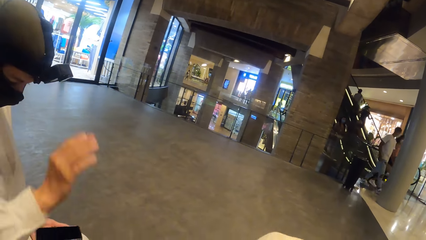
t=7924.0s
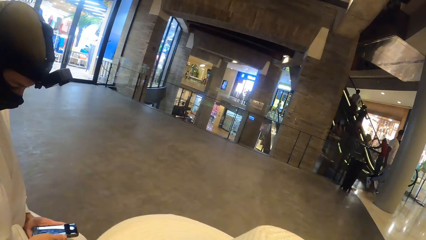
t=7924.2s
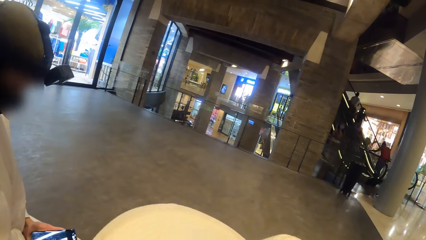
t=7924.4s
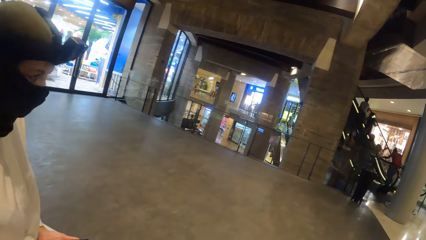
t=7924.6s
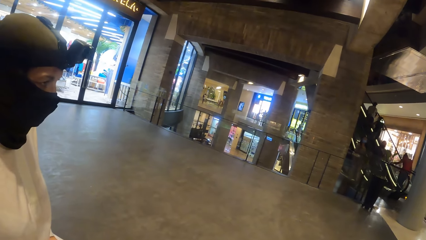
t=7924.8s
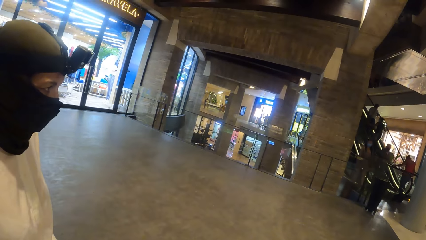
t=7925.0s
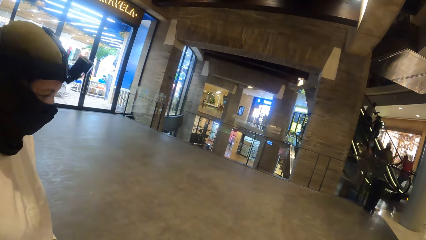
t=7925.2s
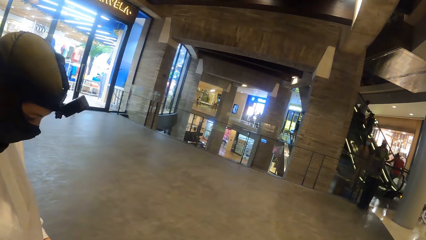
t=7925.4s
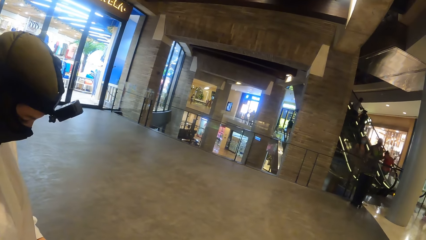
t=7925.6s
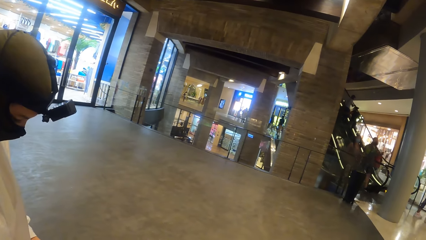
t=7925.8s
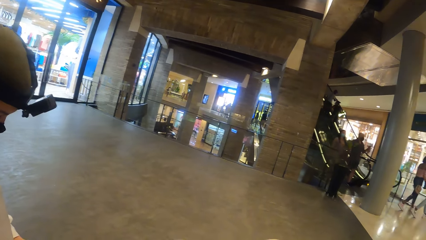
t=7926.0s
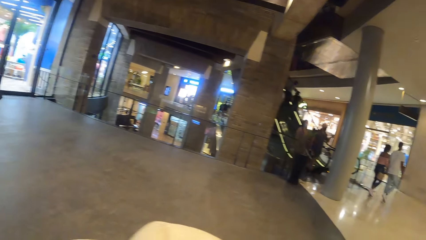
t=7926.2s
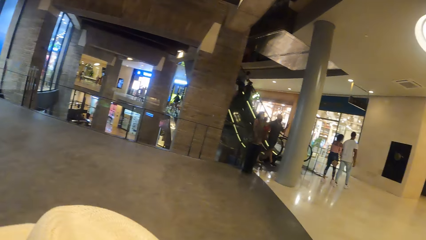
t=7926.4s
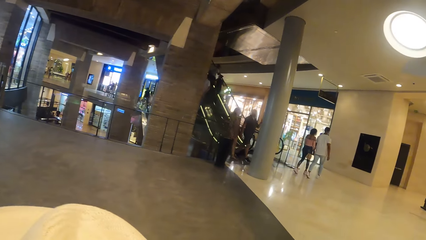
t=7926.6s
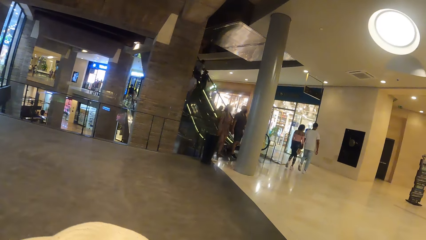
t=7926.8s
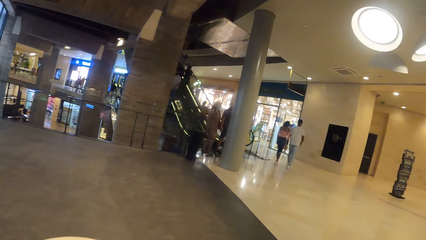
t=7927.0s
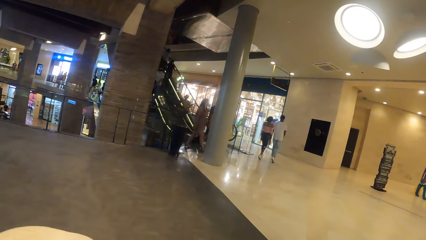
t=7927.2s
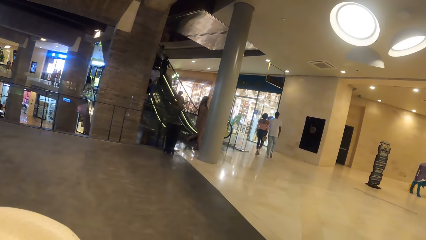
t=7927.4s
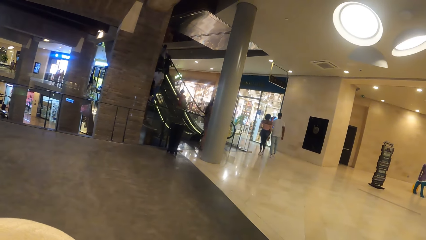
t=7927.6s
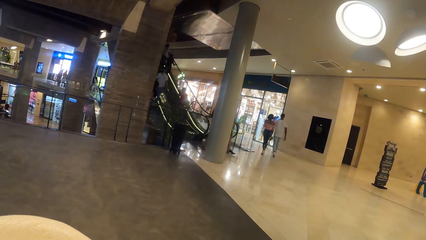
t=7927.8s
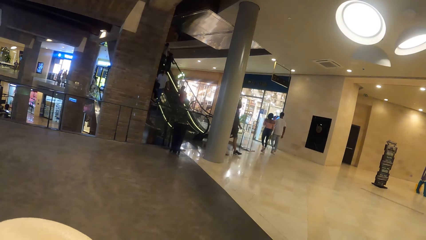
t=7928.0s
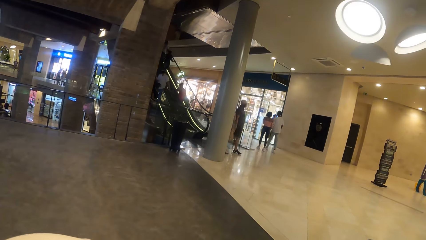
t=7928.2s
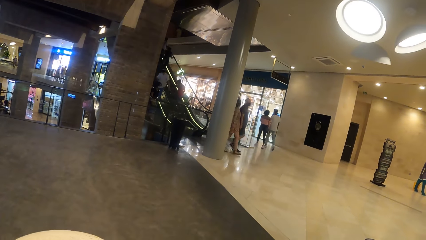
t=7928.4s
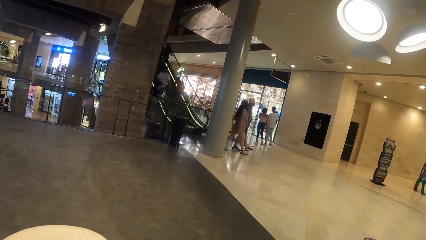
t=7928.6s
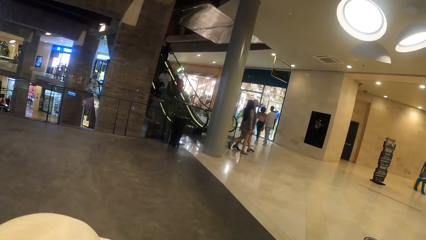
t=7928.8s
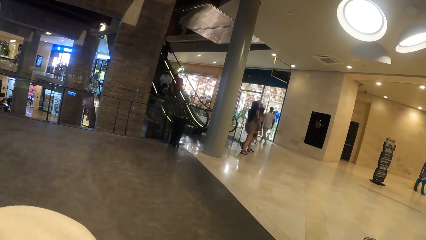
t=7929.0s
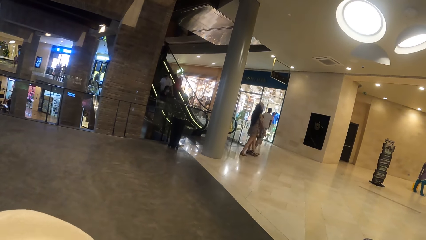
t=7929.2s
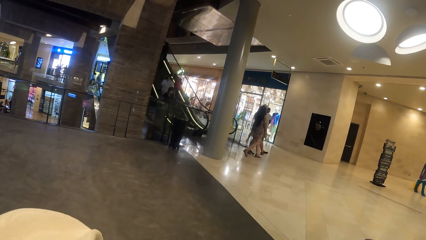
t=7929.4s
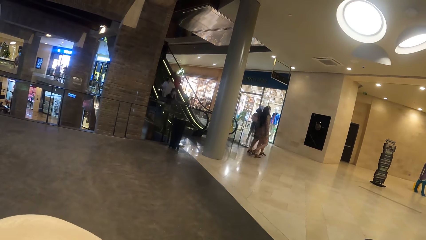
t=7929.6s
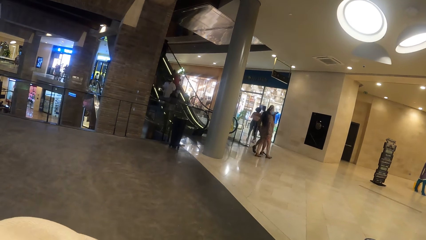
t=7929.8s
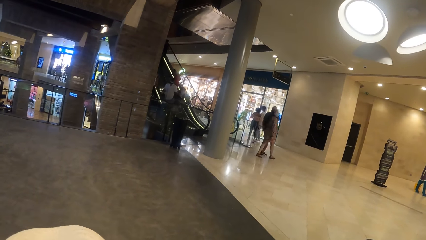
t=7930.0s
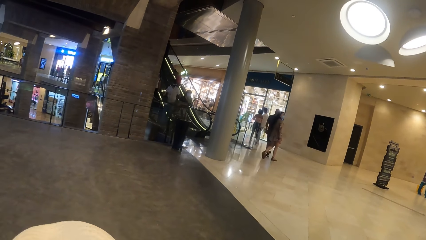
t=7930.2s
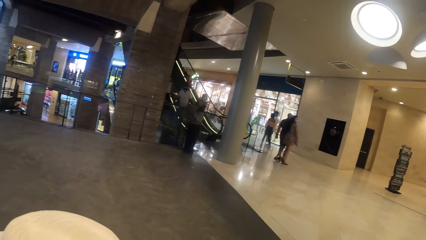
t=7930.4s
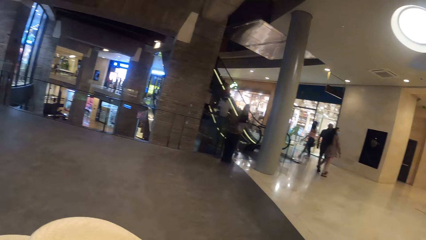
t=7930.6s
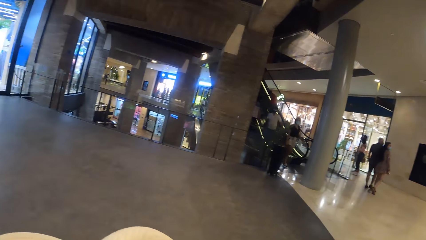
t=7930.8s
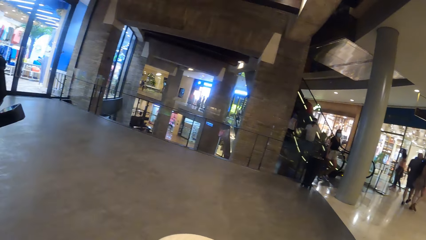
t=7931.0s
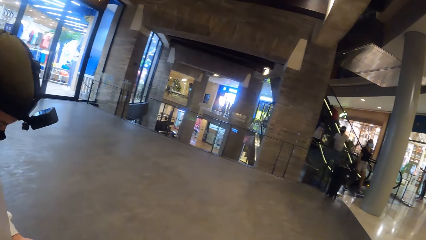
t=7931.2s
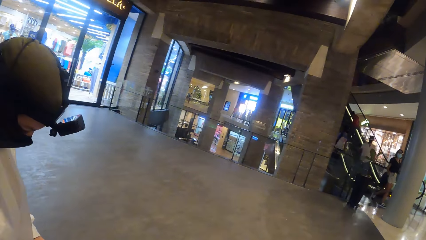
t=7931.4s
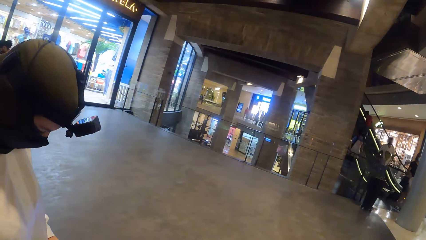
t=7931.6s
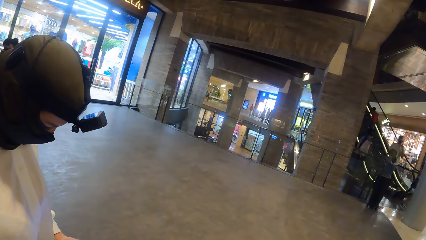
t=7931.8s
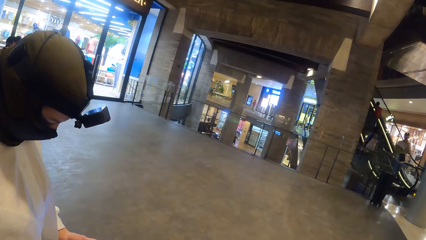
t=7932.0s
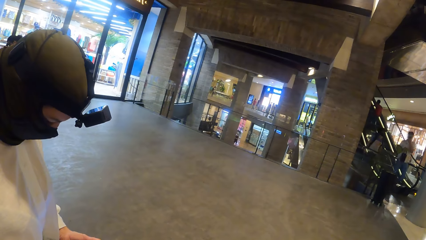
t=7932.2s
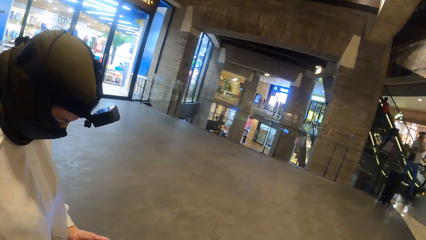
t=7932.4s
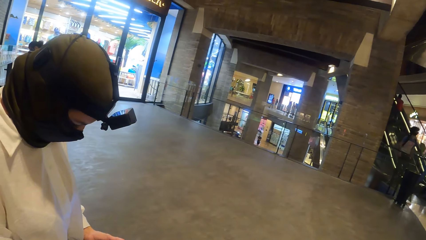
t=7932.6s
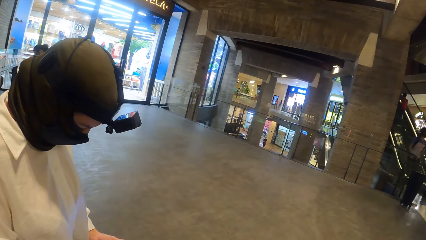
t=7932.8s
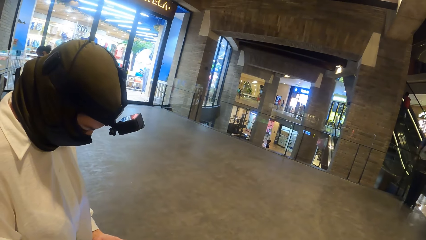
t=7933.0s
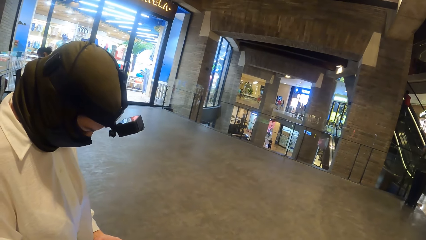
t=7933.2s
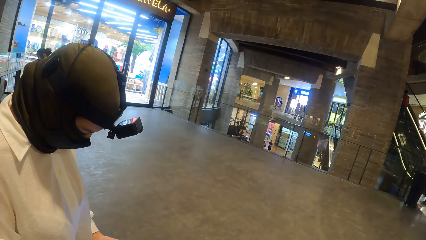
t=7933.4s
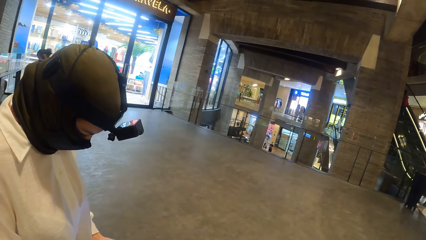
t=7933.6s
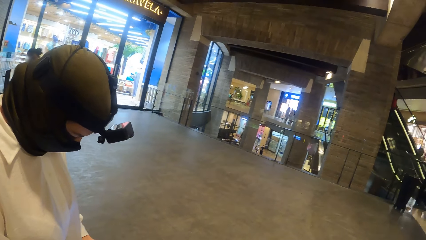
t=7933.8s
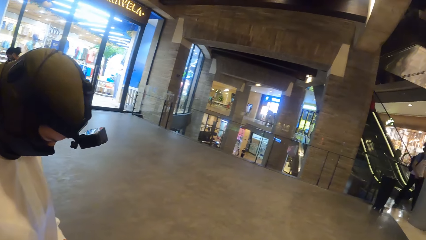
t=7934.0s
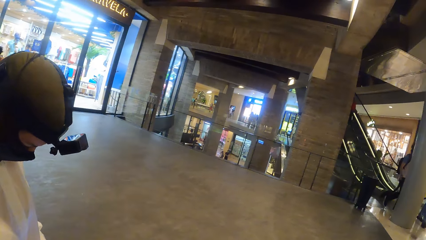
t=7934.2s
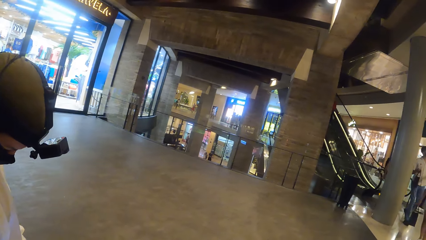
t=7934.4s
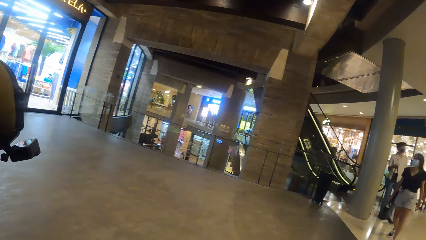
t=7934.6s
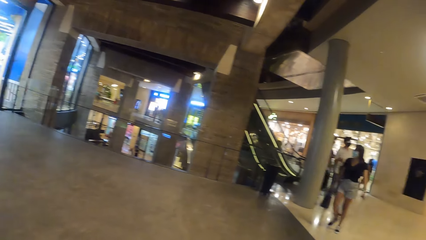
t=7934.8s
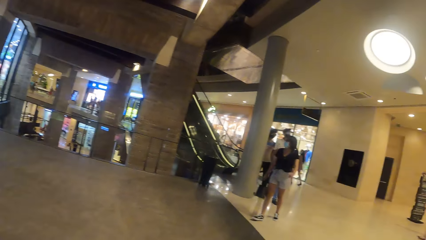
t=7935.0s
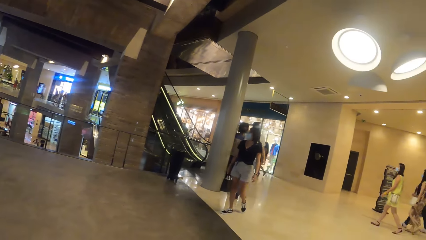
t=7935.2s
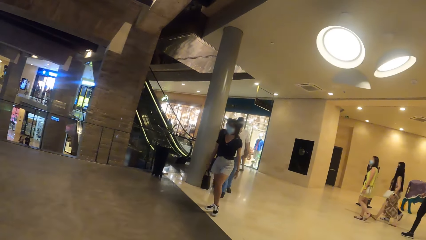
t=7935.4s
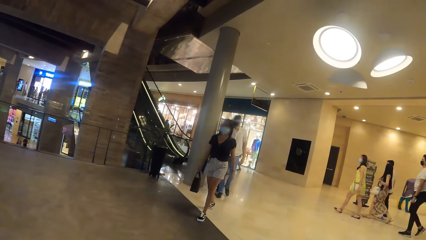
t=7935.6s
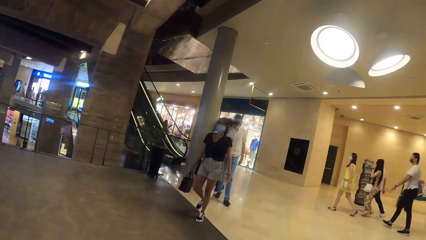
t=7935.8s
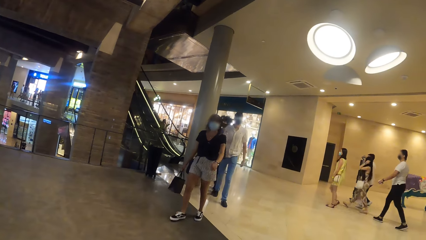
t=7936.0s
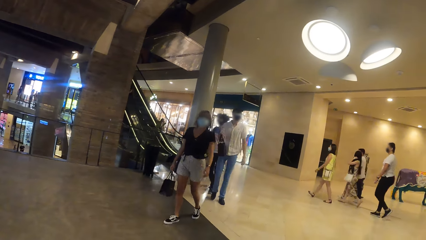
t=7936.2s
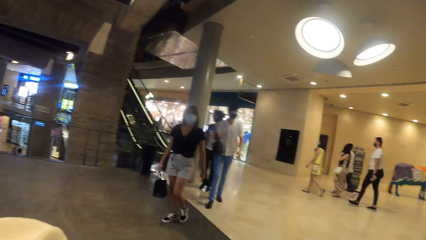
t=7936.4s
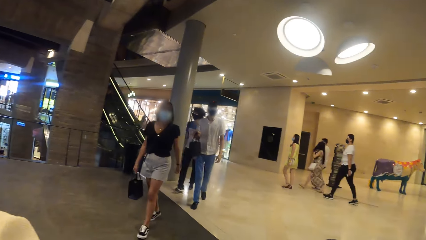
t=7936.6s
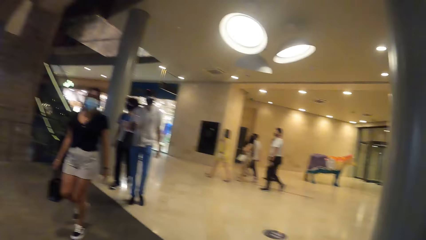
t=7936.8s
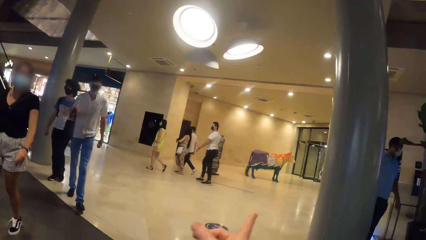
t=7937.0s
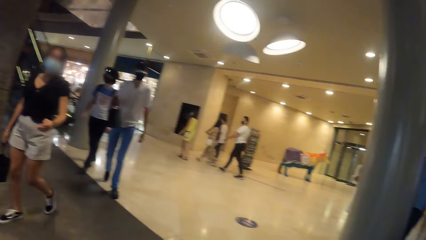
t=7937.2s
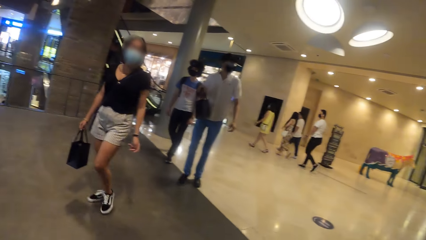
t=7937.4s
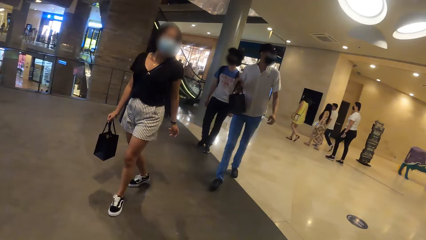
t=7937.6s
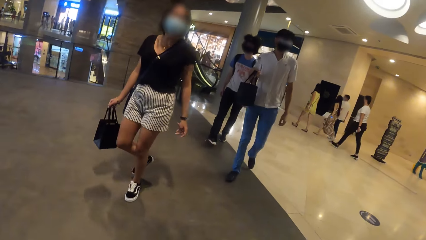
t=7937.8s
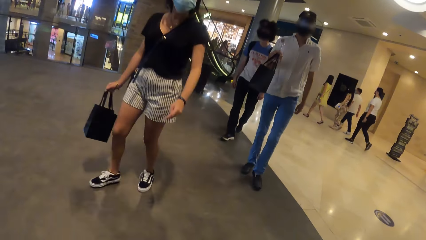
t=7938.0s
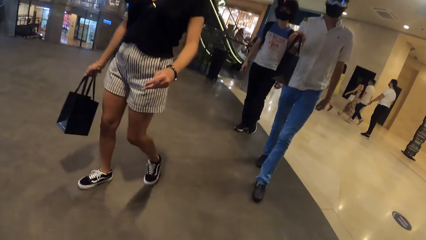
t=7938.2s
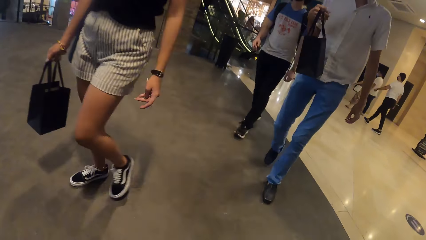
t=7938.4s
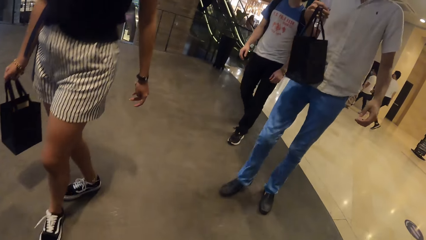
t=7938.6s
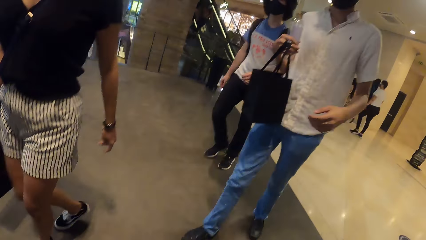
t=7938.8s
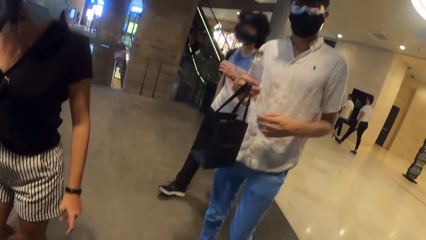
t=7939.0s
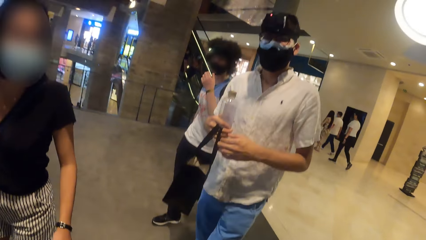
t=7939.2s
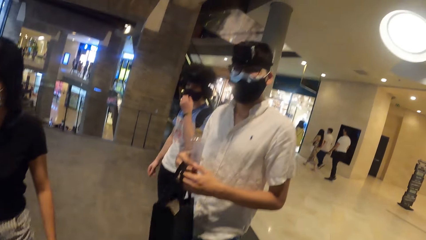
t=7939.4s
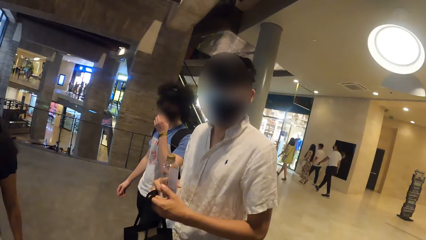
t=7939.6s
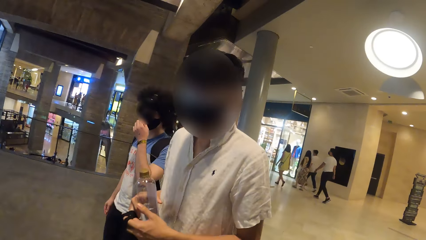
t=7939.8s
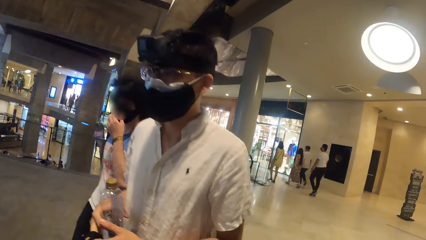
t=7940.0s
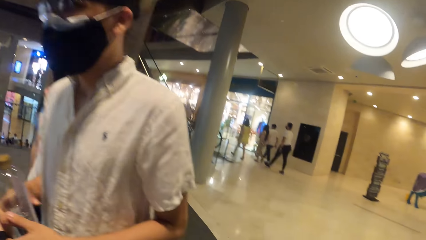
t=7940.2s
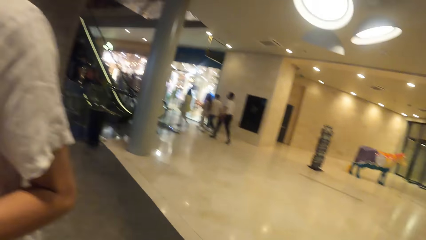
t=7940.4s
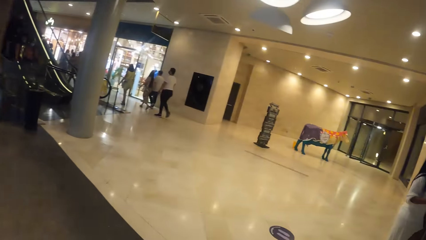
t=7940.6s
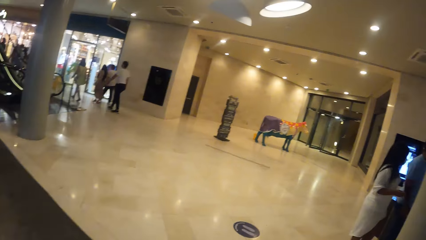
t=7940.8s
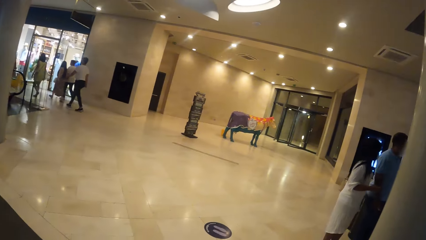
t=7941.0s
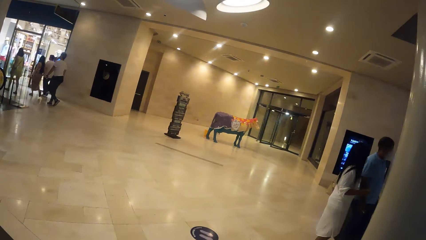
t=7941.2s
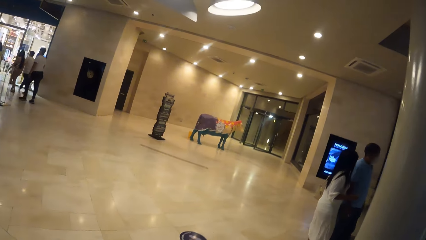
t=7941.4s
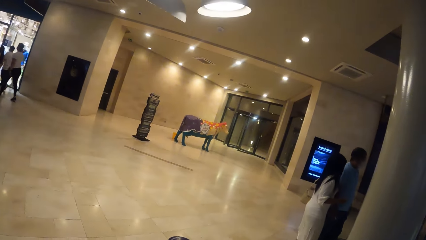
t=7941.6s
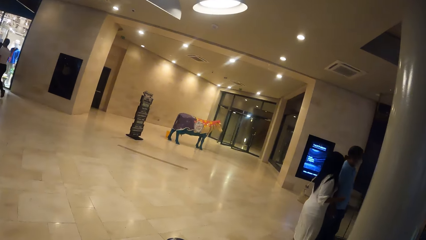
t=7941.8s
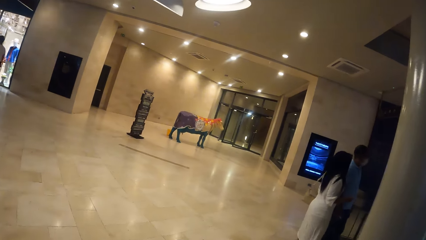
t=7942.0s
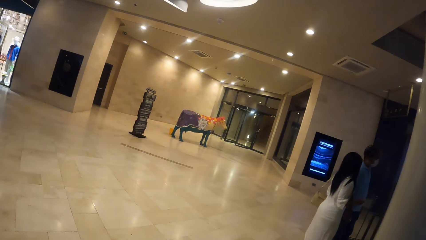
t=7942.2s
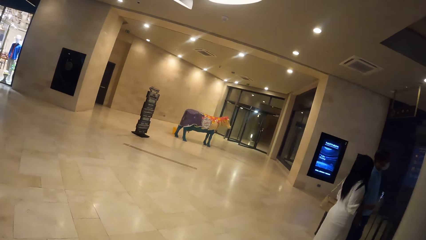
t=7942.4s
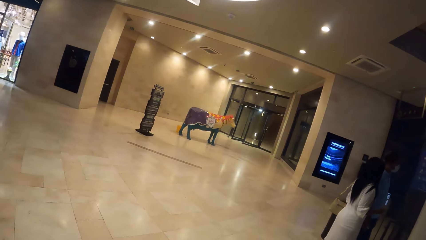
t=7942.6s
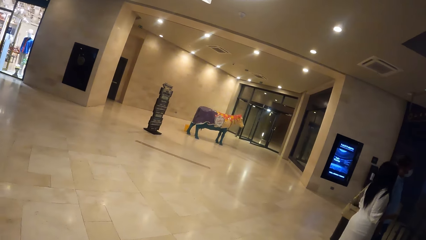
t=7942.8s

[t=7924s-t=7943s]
The camera wearer raises the hat. The woman presses the phone in her hands. Another woman, a man and a third woman walk towards the camera wearer. The camera wearer converses with the second woman. The man holds a bottle of water in his hands. The camera wearer walks in a supermarket hall.
